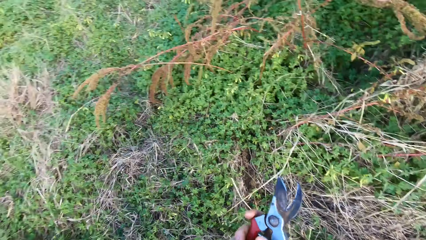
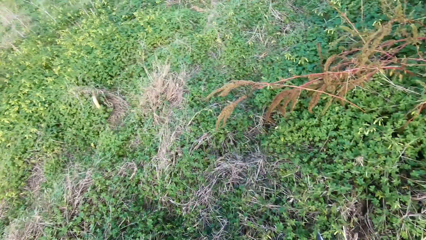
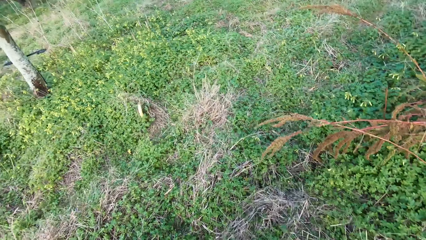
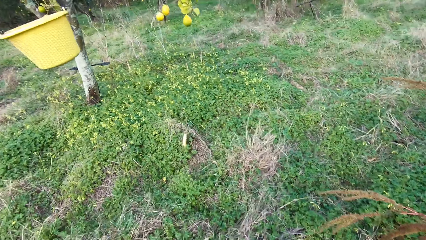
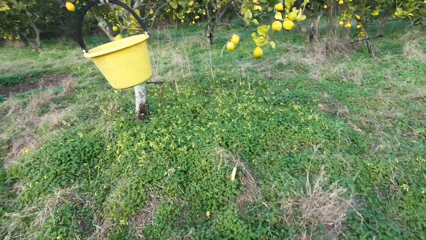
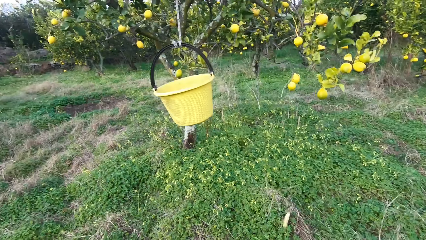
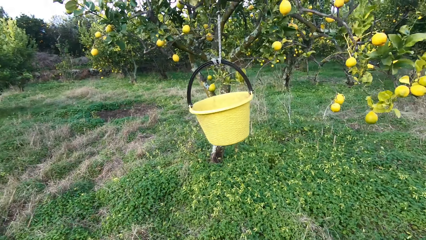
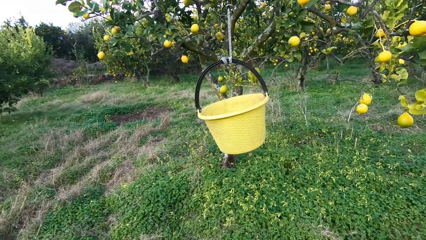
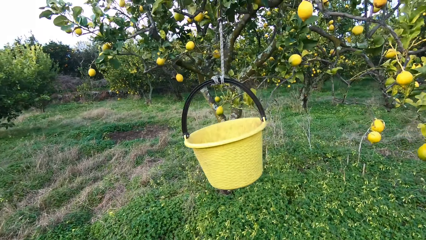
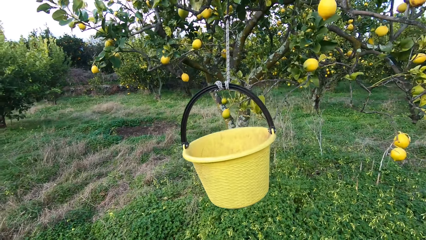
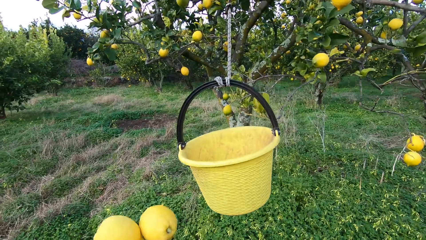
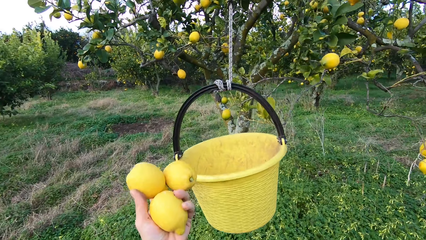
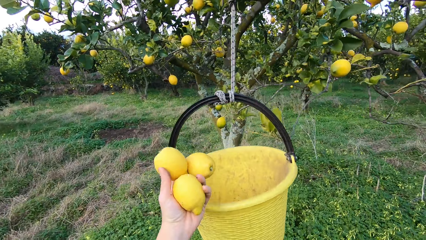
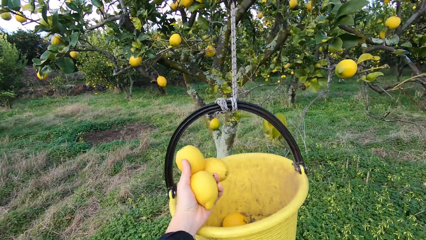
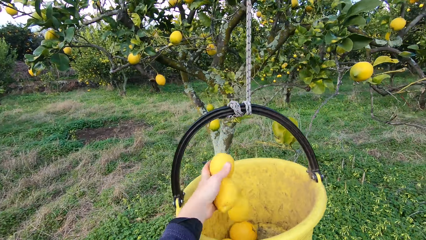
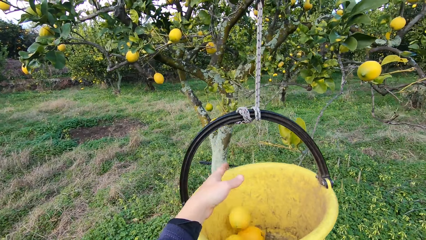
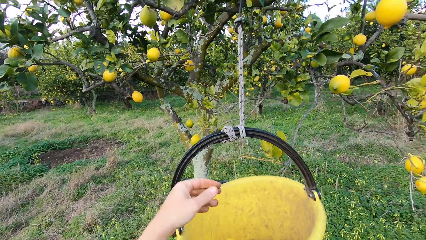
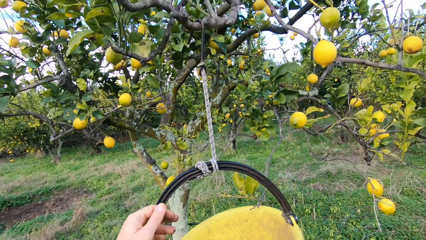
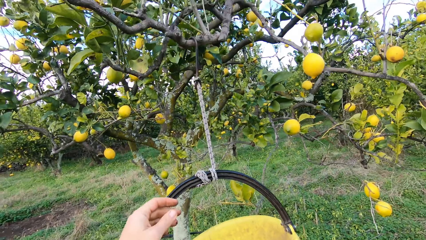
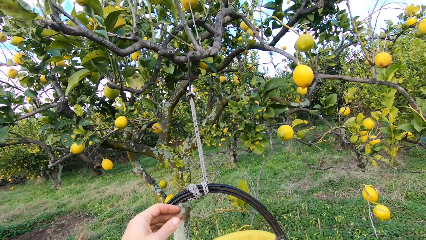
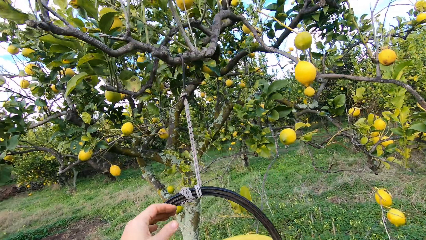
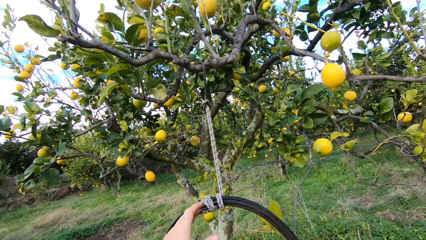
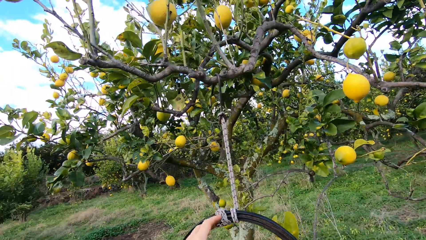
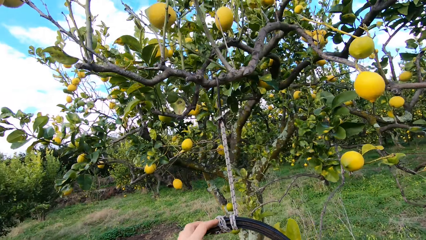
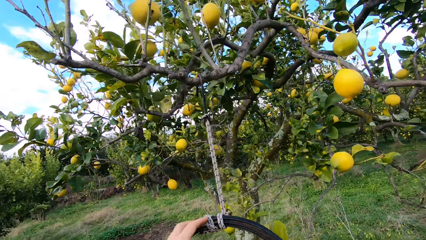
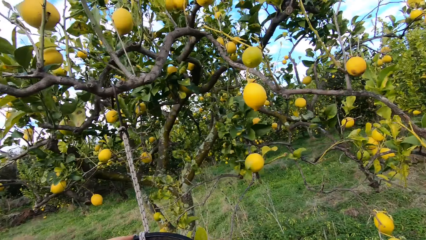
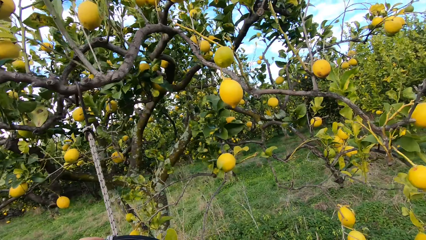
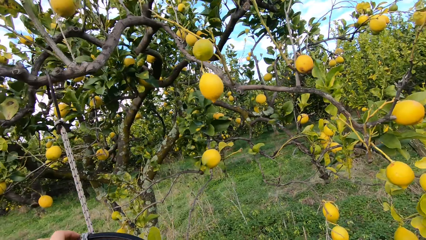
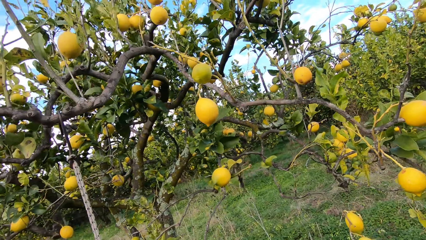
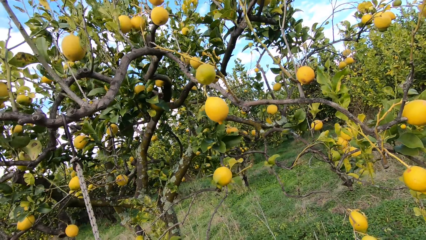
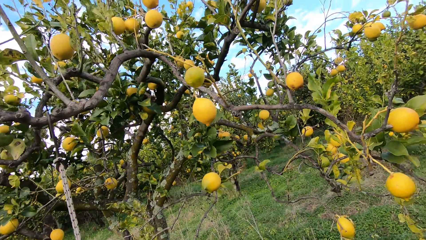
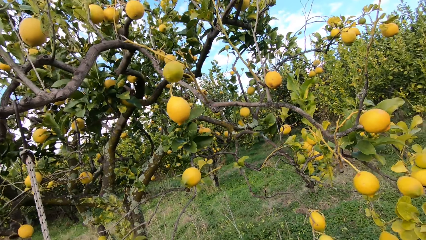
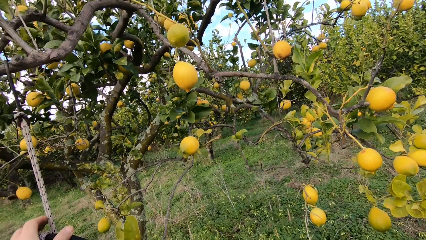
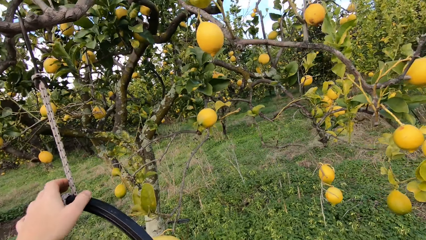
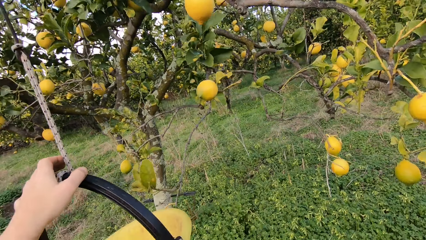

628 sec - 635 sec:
The camera wearer walks in the farm. They throw the lemon into the bucket. They hold the bucket.

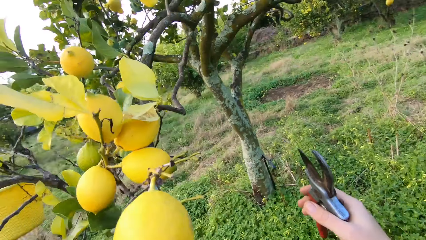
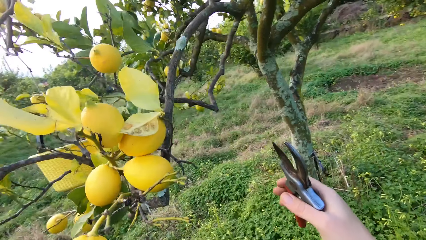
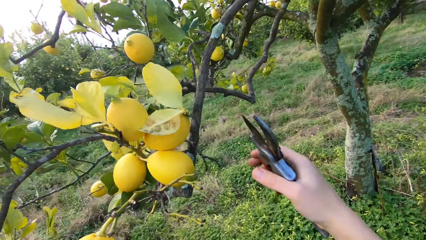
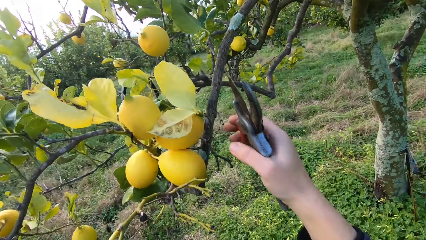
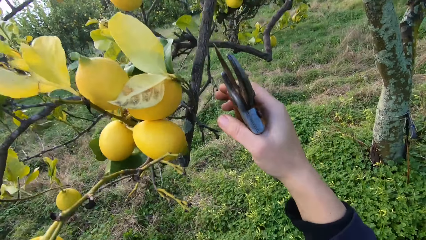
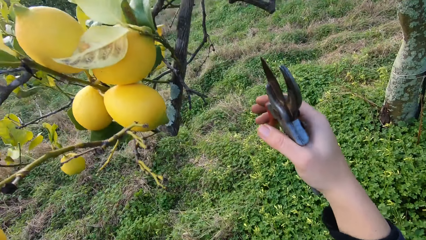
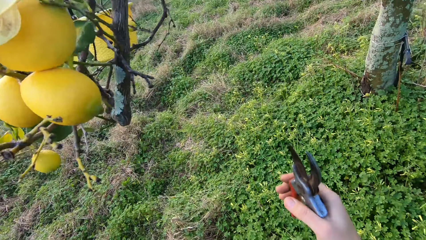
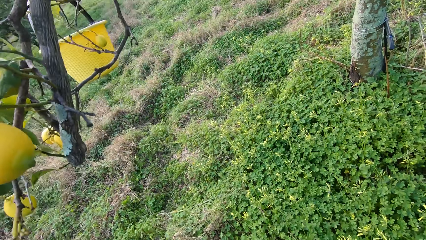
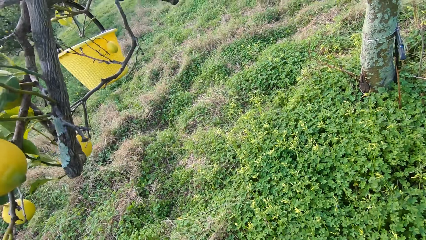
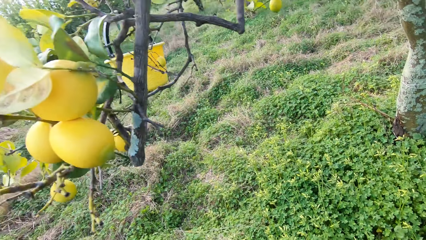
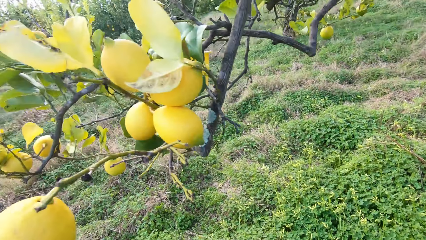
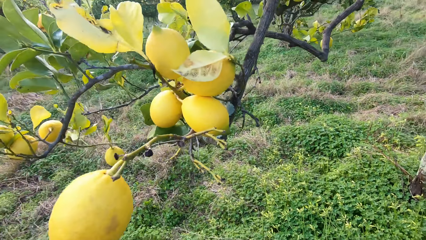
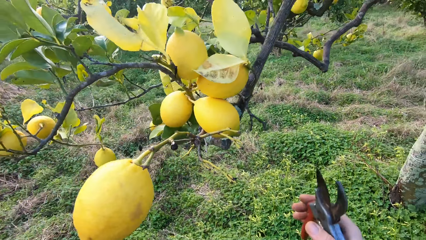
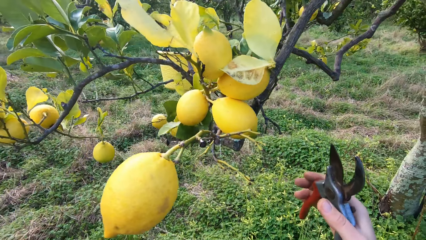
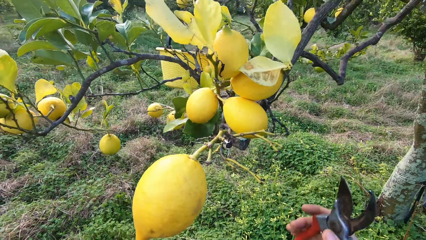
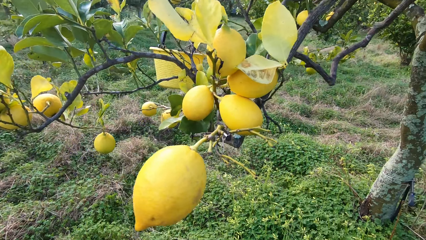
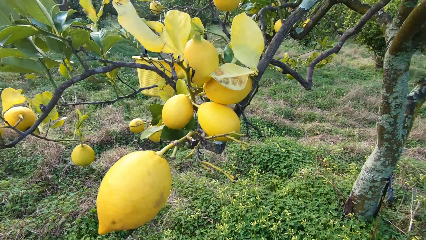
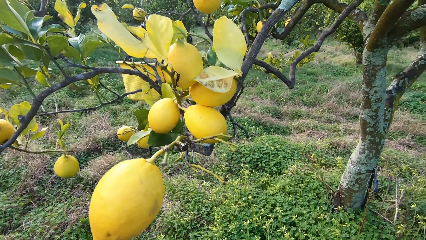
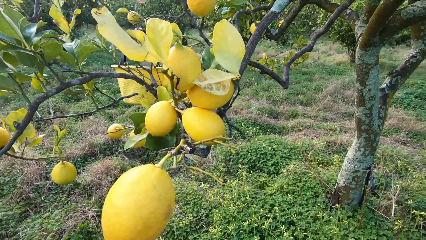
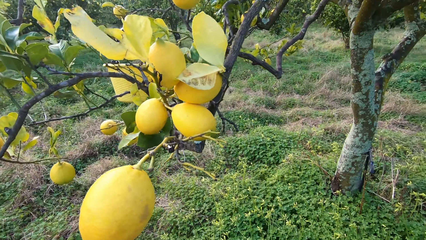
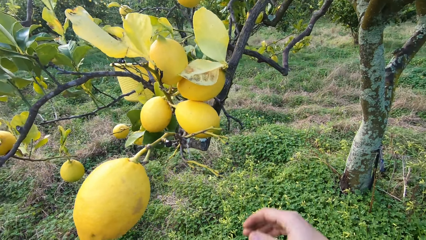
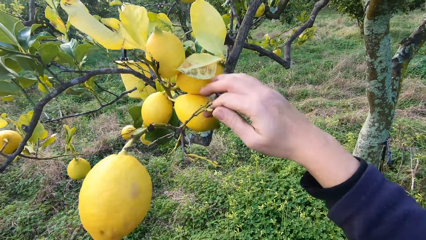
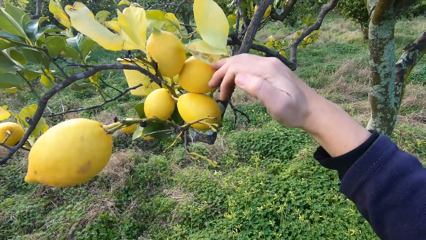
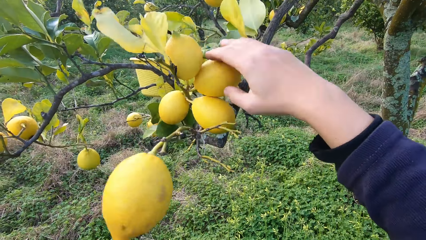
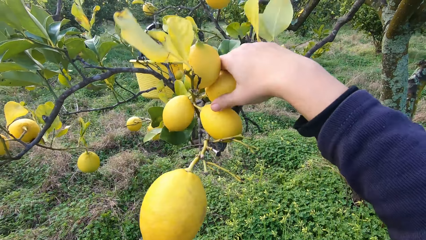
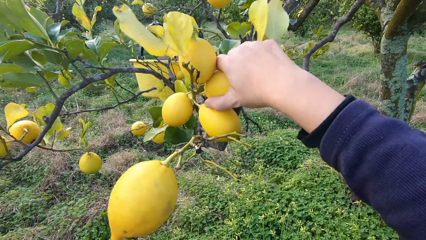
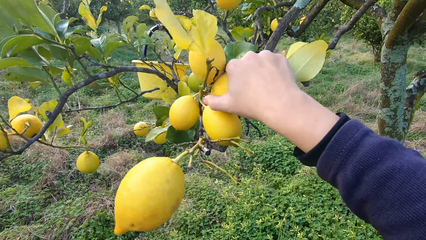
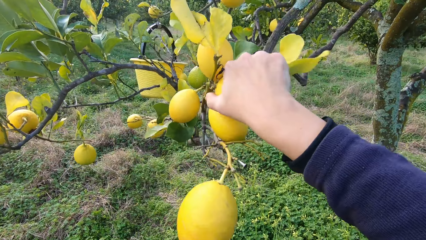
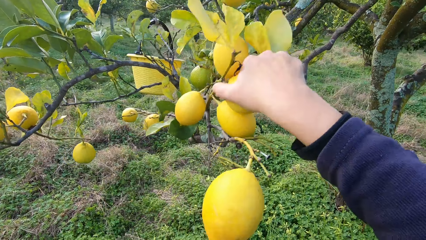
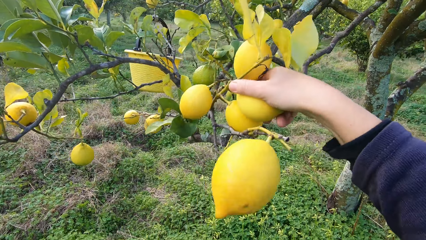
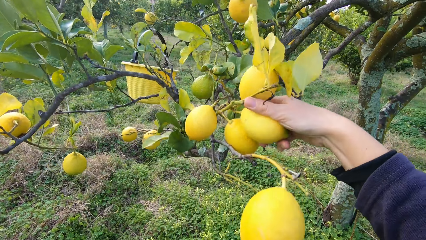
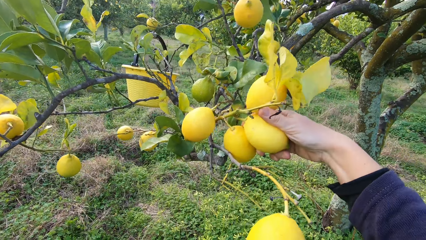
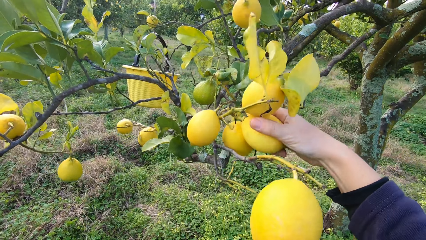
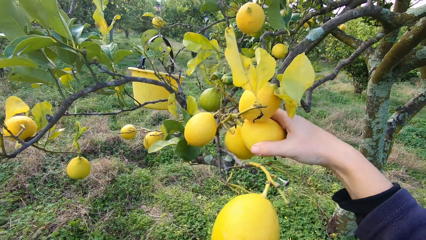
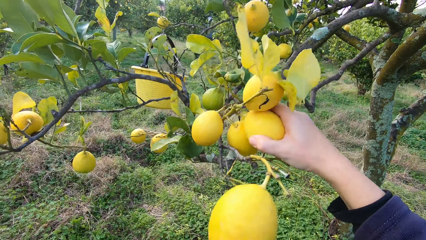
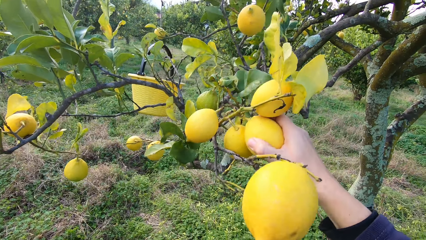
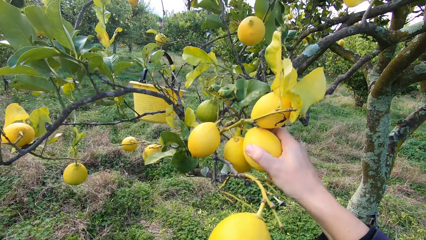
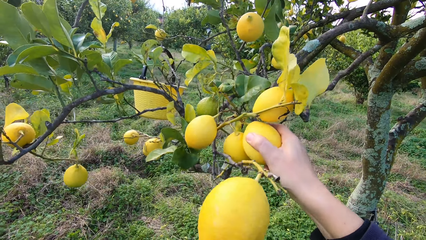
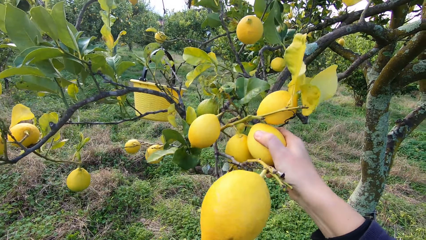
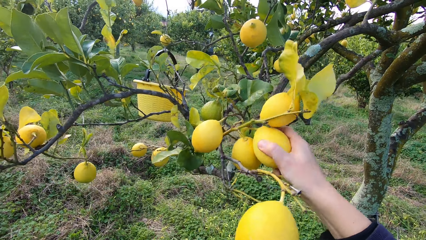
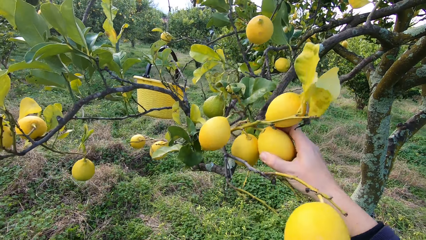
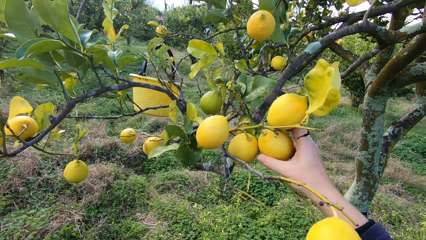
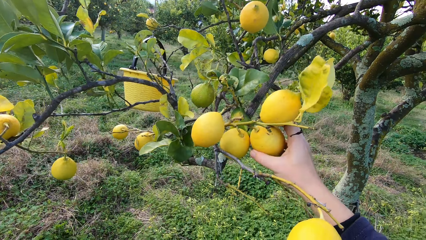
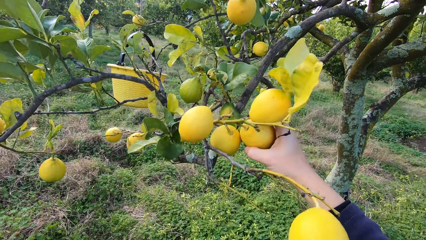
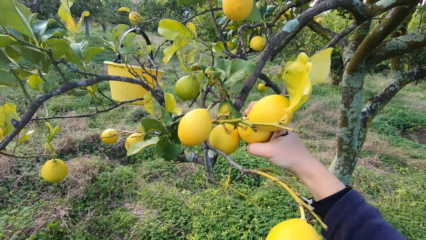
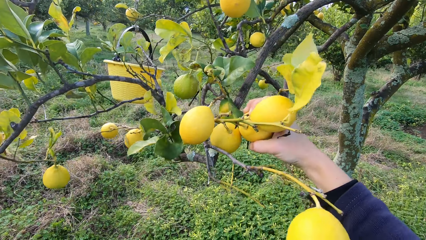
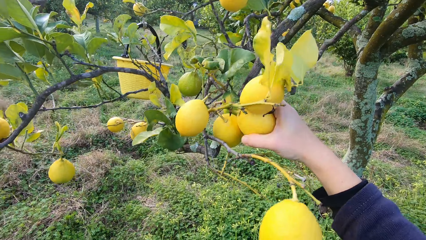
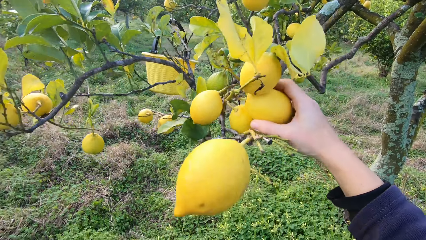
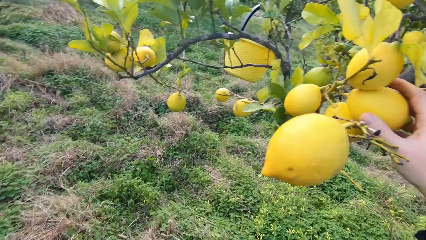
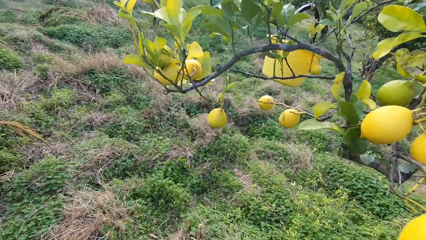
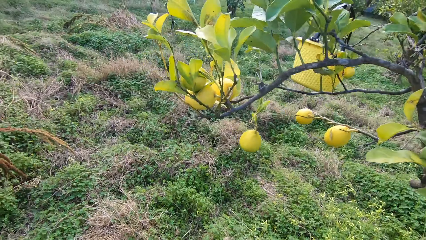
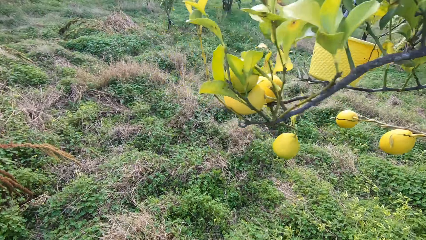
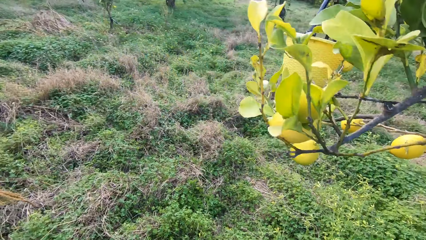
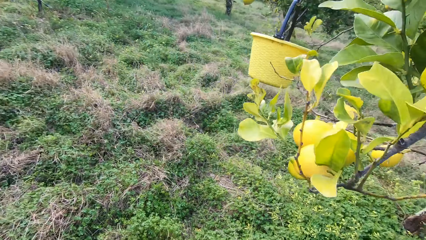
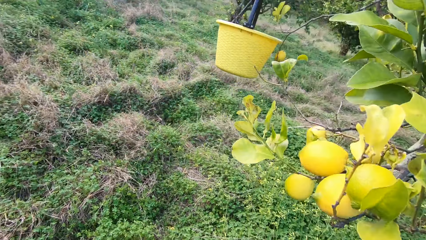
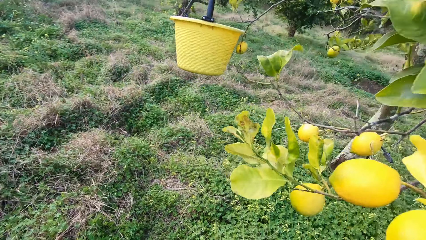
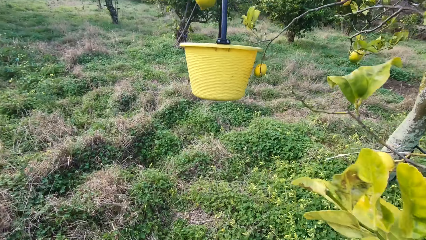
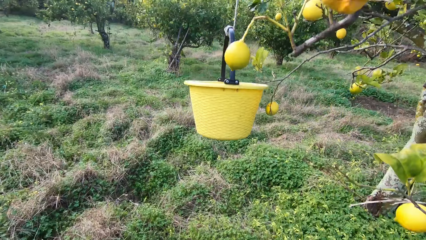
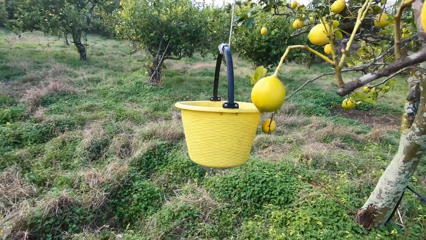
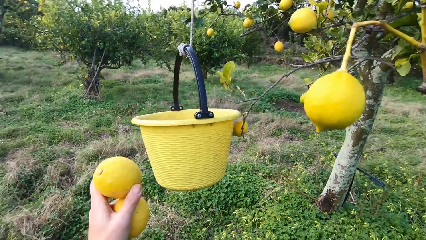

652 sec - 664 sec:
The camera wearer places a pruning in something. They hold a lemon. They walk in the farm.
